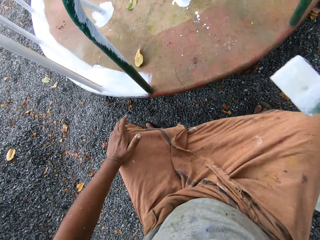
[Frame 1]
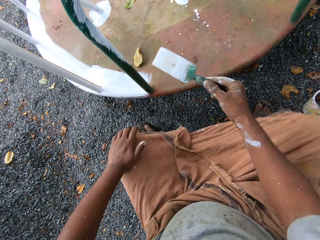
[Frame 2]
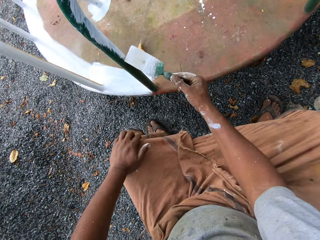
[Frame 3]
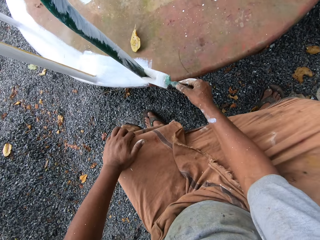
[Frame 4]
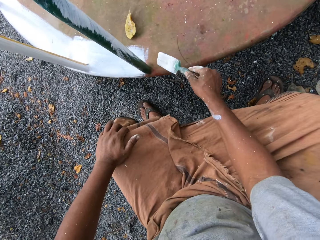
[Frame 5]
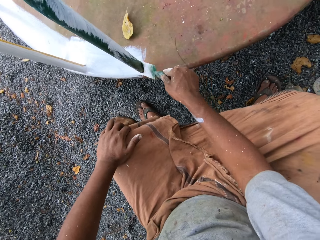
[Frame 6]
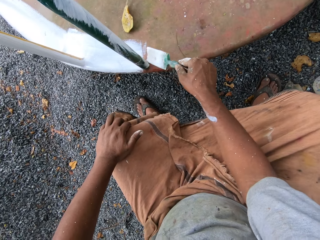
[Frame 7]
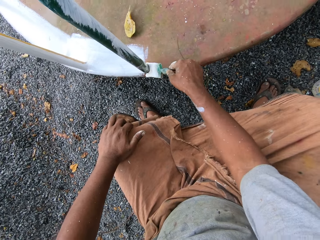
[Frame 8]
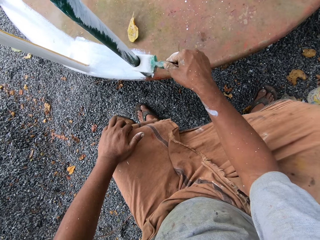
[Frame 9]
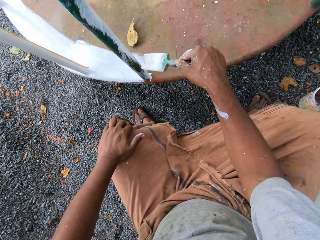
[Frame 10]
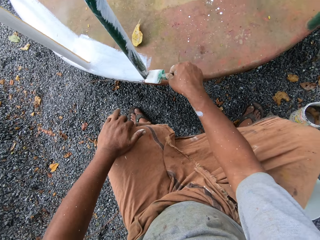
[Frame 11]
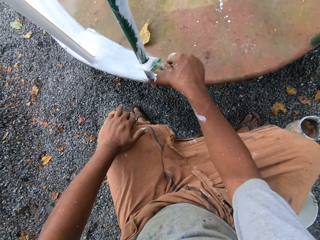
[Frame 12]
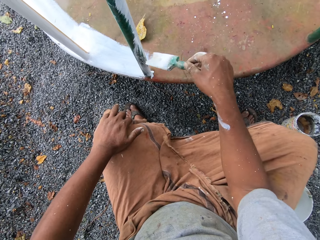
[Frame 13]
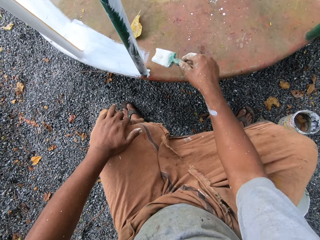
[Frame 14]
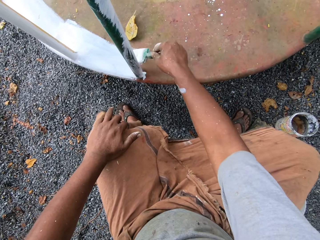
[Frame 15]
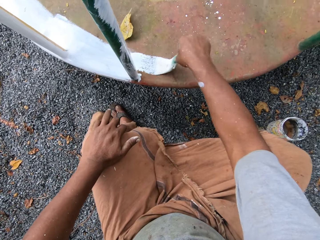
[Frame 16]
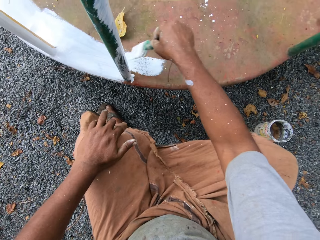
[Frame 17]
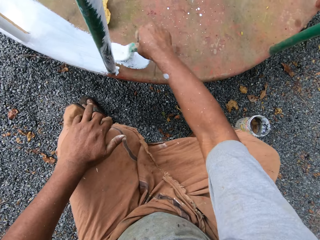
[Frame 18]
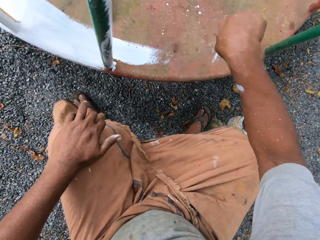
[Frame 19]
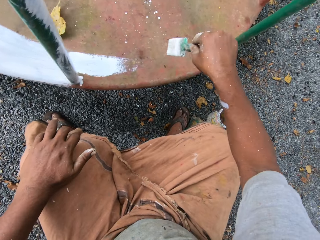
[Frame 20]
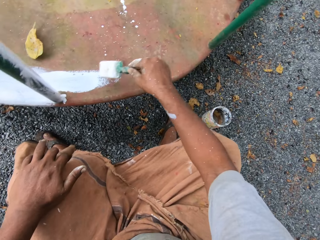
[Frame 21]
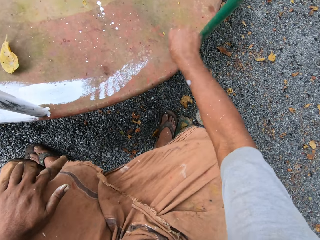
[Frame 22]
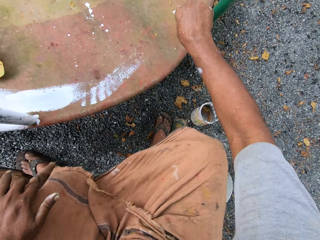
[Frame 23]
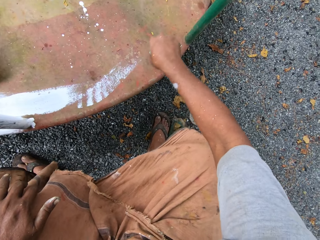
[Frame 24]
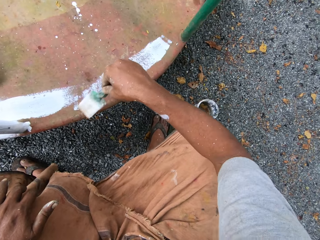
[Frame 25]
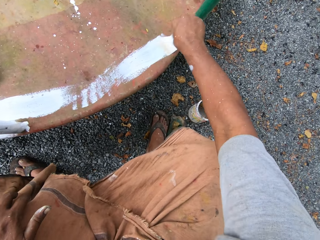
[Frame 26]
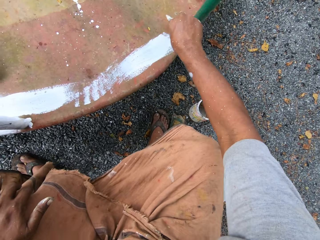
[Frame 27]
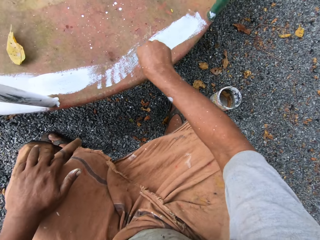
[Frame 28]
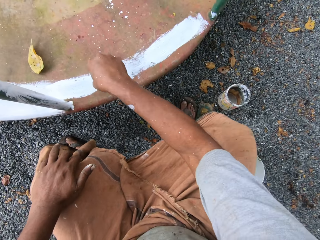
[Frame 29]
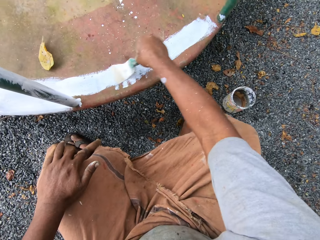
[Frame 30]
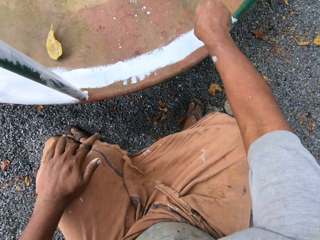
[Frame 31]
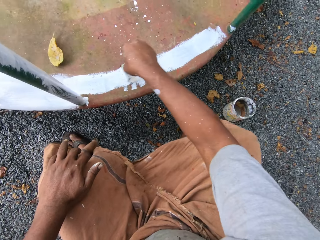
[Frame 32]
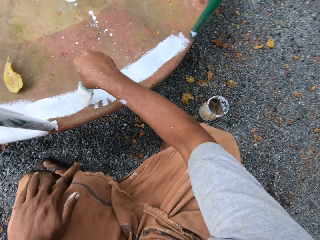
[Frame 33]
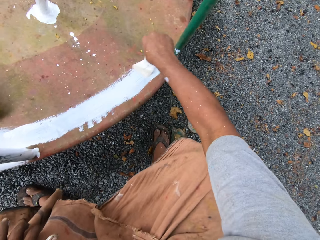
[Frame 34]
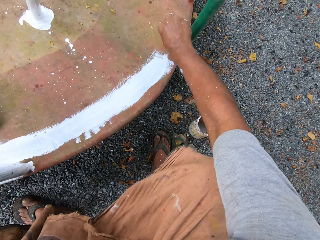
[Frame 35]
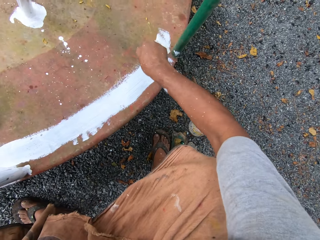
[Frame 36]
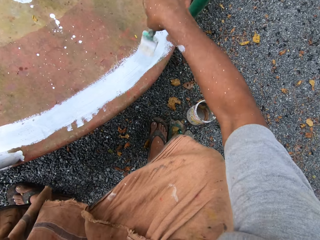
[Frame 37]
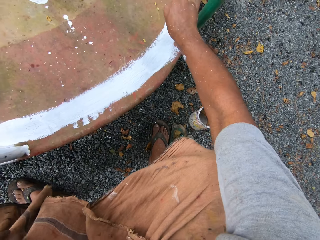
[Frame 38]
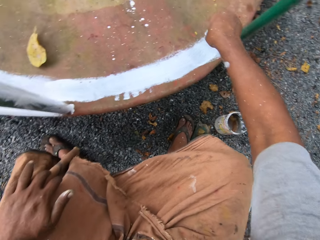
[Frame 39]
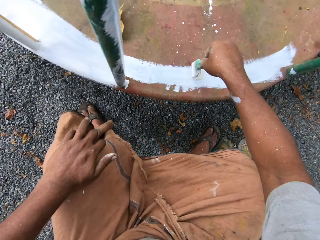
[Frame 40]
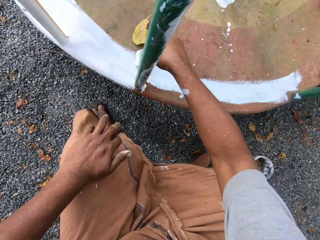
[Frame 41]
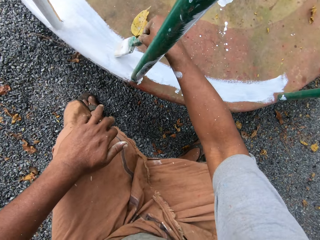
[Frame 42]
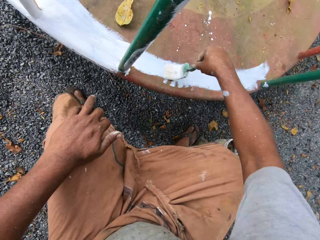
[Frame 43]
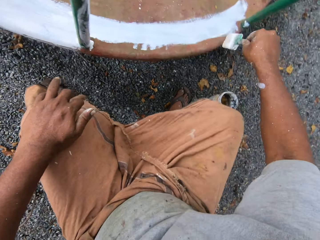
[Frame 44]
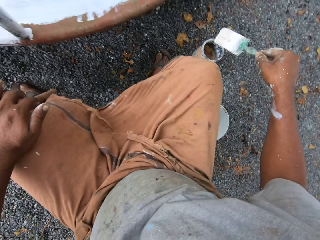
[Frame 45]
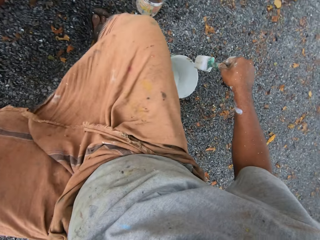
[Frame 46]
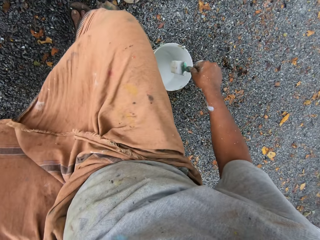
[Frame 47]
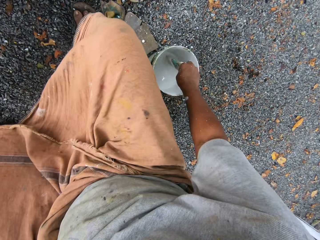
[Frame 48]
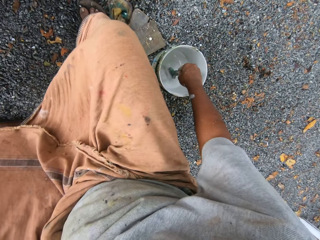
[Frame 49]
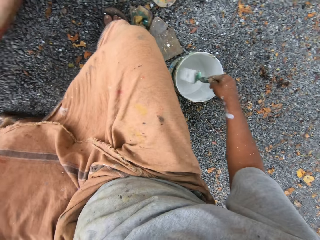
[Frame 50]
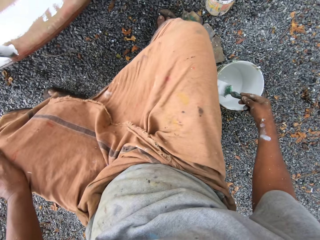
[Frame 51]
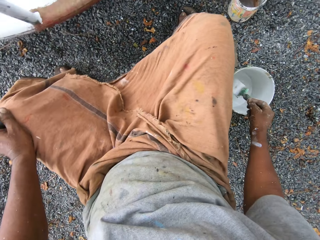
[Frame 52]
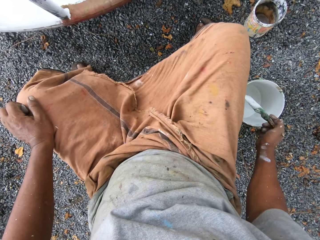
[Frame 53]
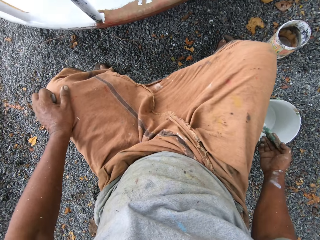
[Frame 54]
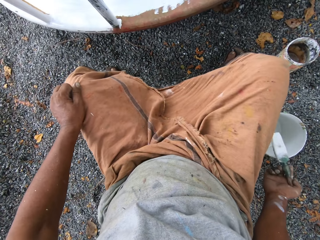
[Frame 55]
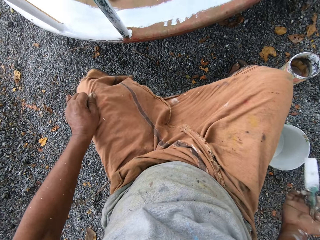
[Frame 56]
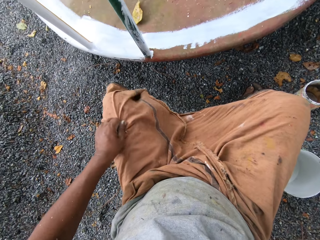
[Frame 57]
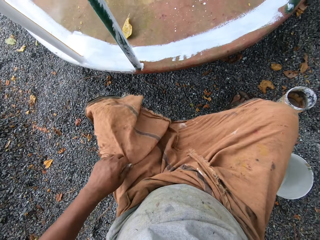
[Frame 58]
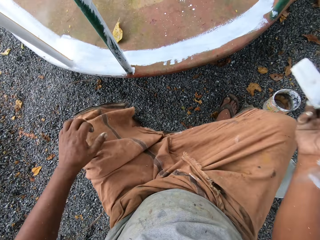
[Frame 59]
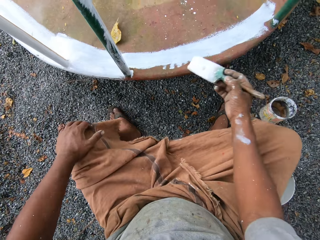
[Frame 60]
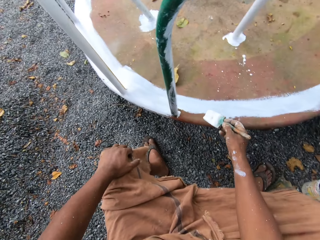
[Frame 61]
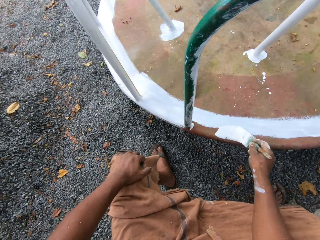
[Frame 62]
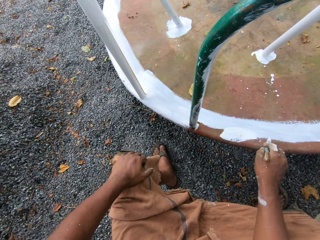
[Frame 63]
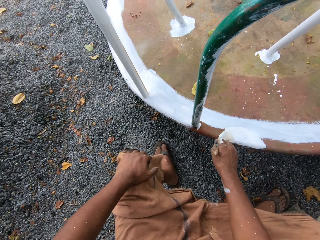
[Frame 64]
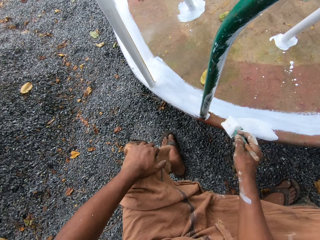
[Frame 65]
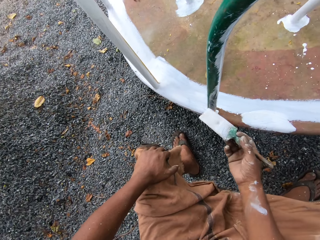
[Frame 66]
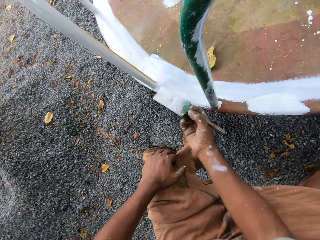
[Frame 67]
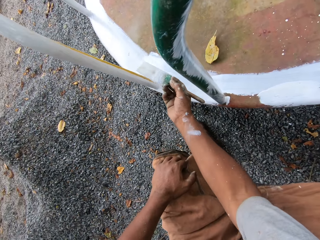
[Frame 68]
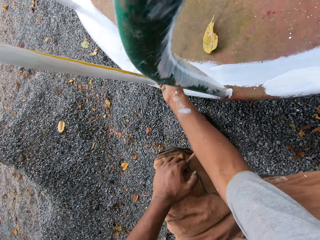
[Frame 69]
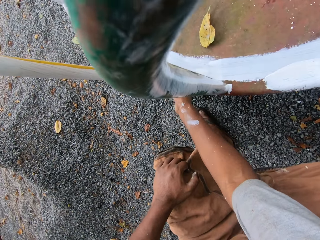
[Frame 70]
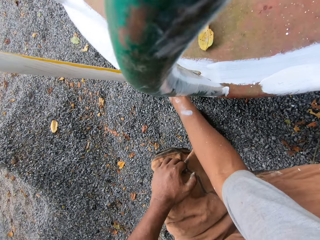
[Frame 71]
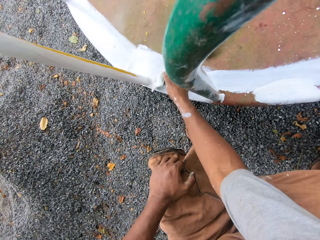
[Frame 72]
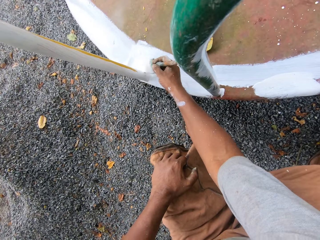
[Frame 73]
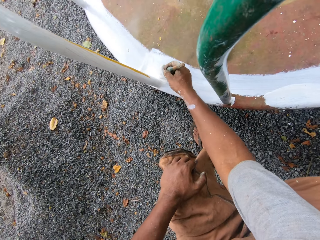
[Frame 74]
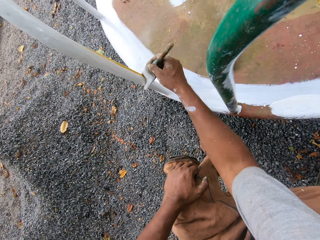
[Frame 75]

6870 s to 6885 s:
The camera wearer paints the roundabout with the paintbrush. He dips the paintbrush into the paint can on the ground. He holds his cloth. He paints the roundabout with the paintbrush.

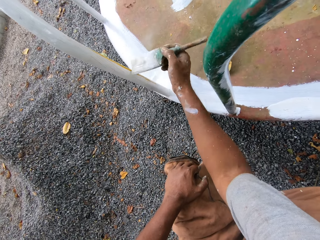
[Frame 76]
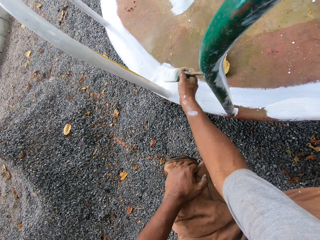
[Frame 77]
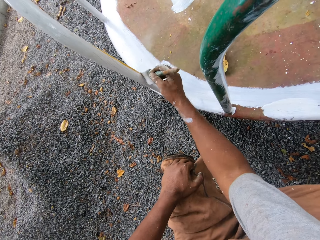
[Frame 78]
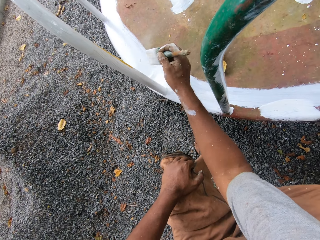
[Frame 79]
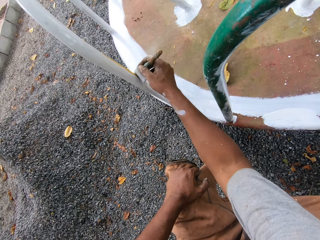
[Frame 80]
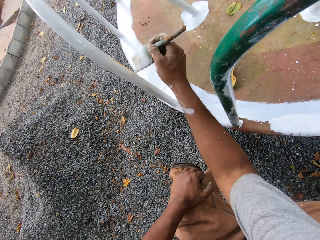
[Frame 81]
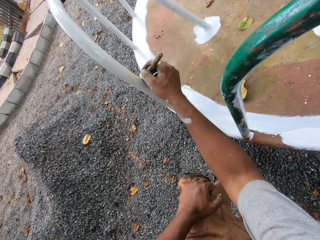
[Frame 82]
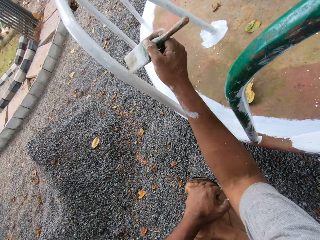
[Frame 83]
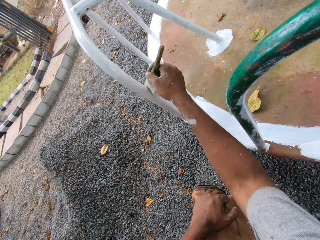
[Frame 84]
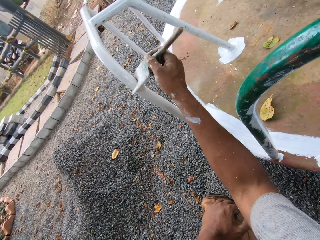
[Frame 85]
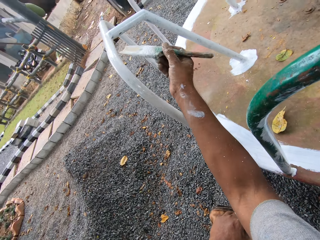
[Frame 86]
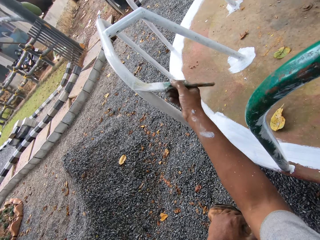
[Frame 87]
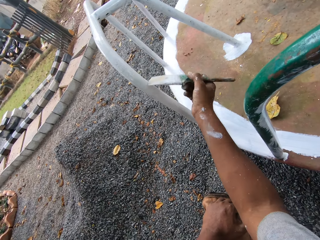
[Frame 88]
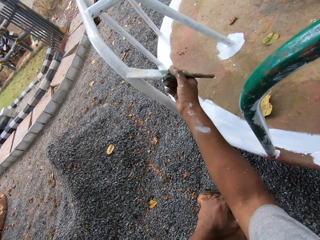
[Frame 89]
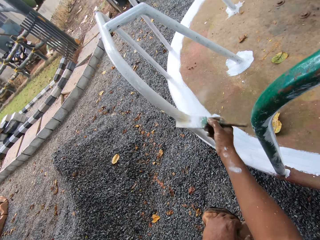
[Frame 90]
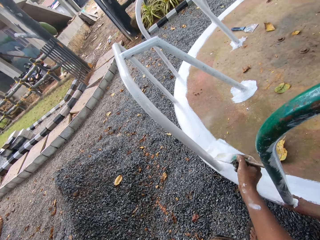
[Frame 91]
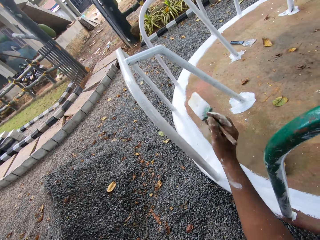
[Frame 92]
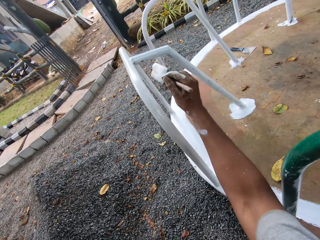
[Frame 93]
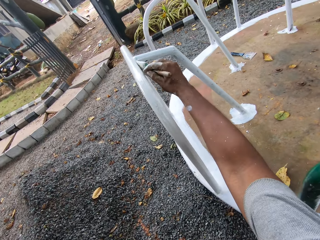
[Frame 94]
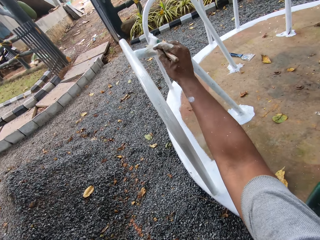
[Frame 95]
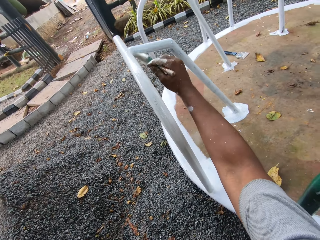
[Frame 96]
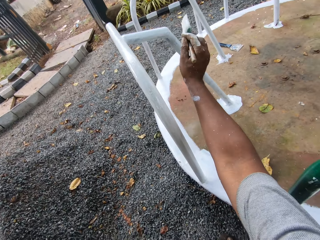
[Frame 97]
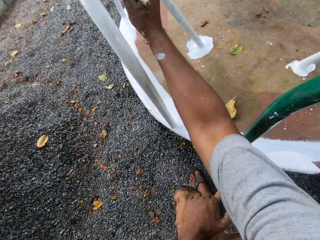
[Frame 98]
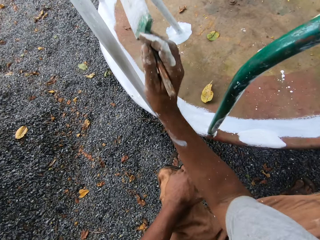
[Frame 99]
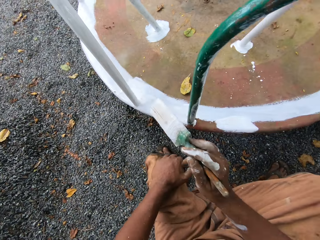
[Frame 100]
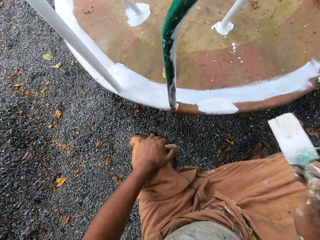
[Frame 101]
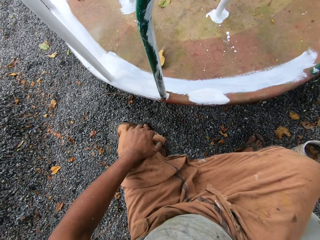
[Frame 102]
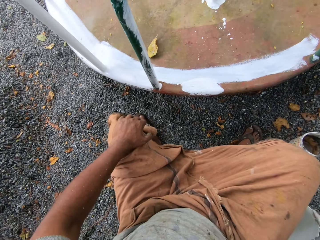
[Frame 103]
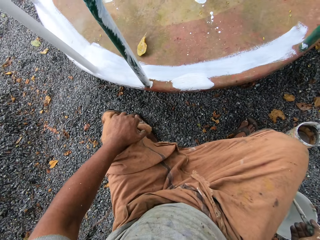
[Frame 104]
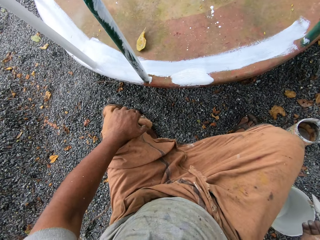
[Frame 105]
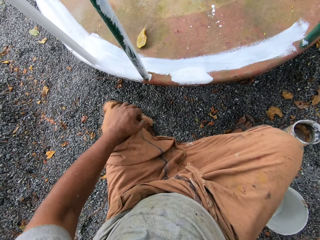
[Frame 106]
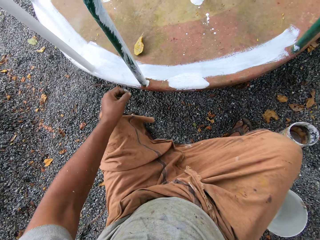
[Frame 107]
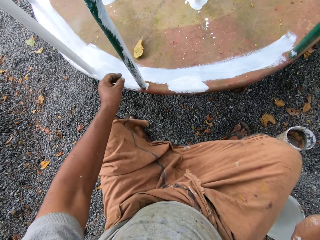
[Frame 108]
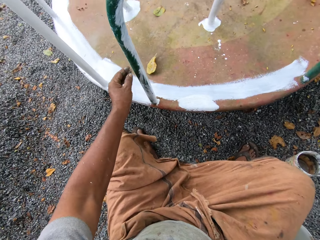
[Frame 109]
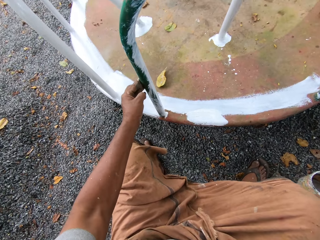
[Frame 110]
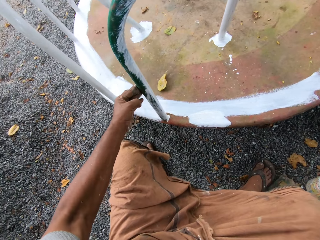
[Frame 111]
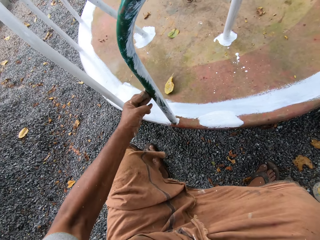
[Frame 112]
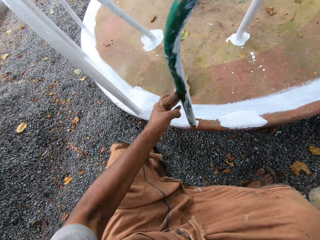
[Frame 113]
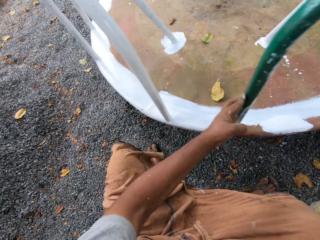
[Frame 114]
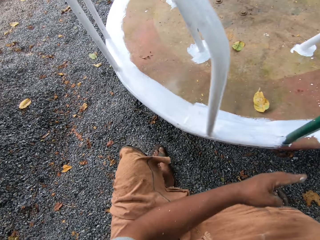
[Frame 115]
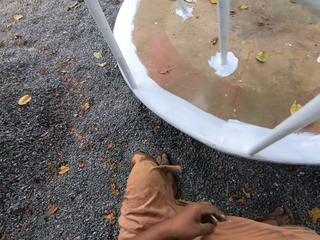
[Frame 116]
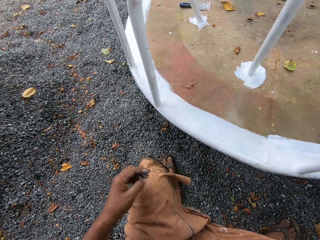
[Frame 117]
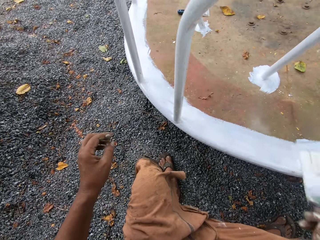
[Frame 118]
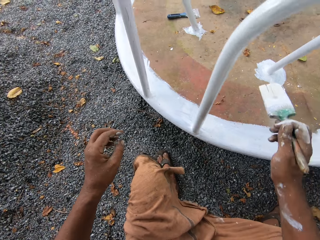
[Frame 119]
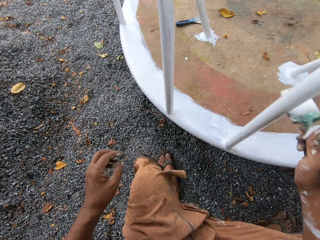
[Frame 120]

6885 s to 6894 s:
The camera wearer moves the roundabout with his left hand.
